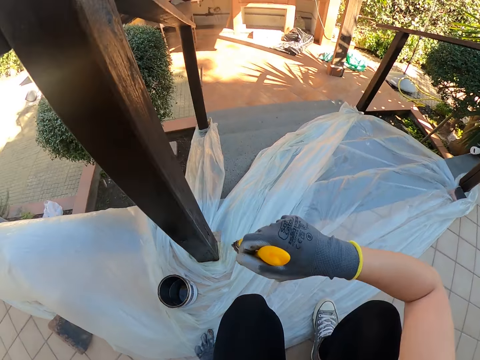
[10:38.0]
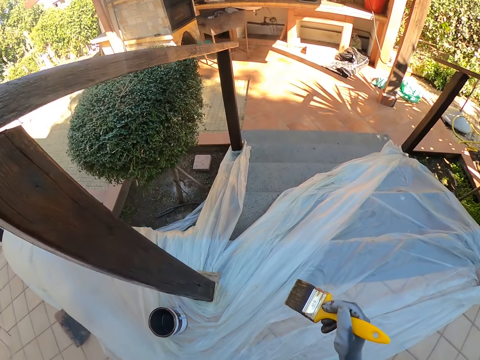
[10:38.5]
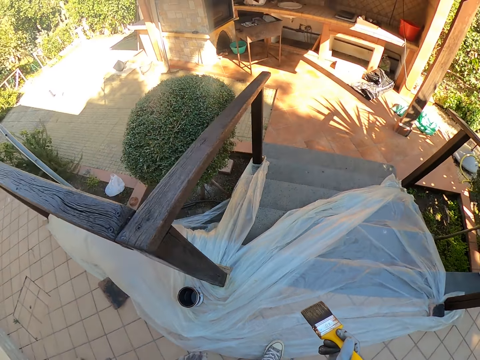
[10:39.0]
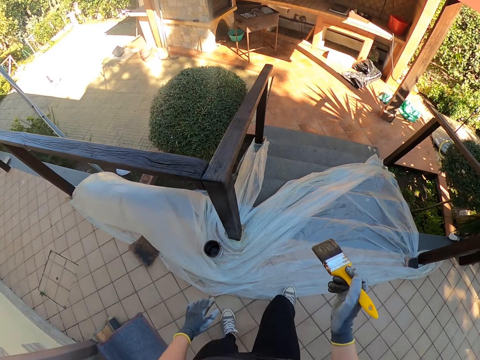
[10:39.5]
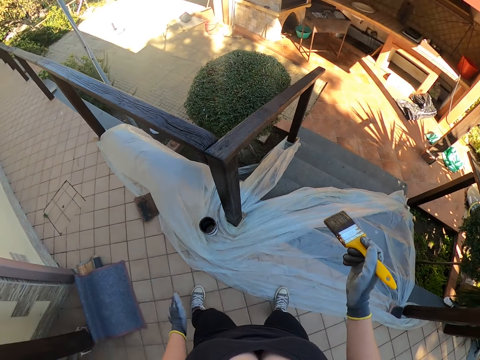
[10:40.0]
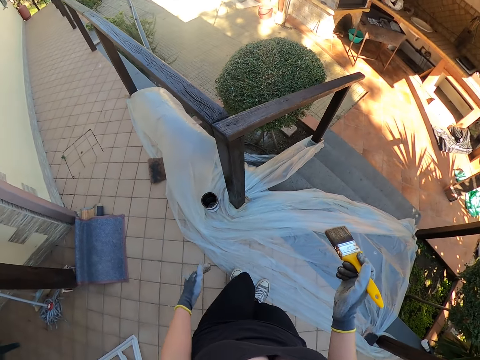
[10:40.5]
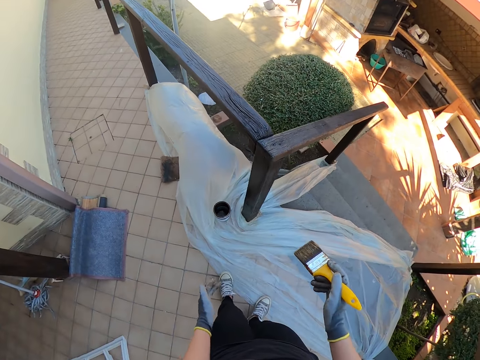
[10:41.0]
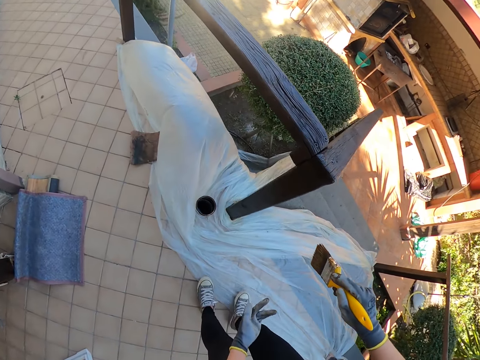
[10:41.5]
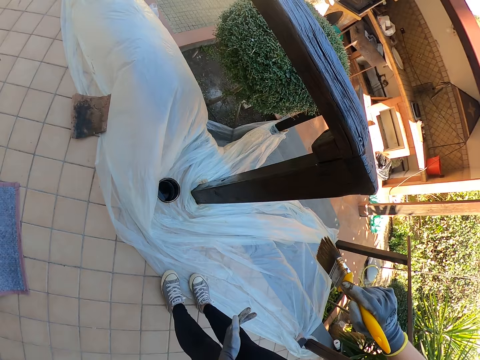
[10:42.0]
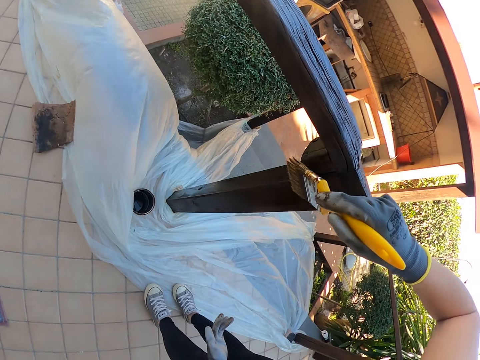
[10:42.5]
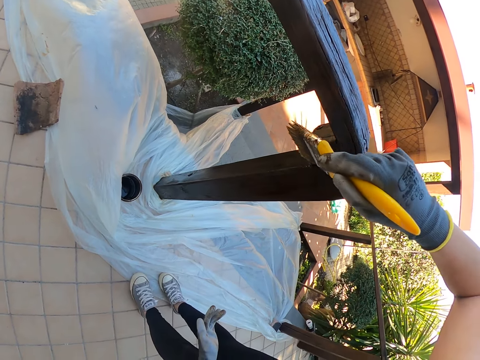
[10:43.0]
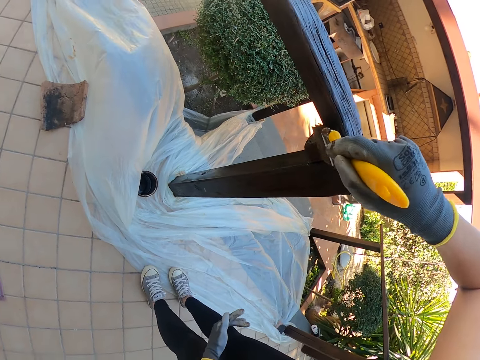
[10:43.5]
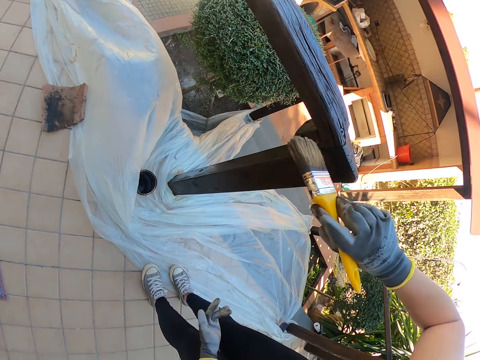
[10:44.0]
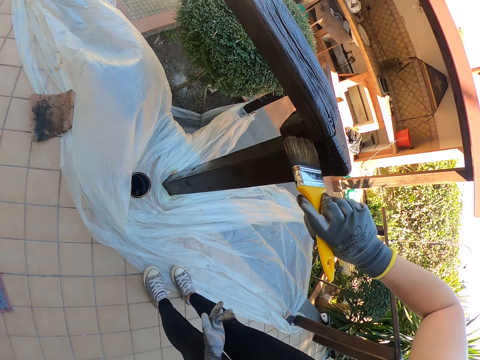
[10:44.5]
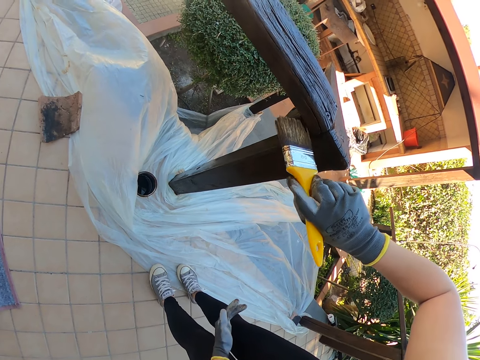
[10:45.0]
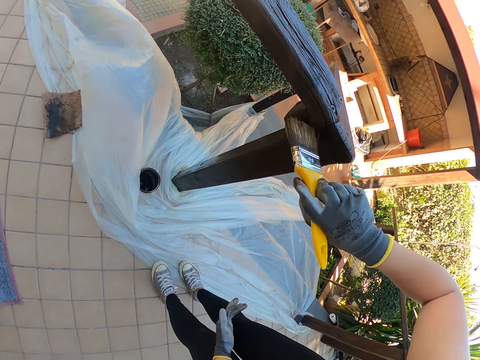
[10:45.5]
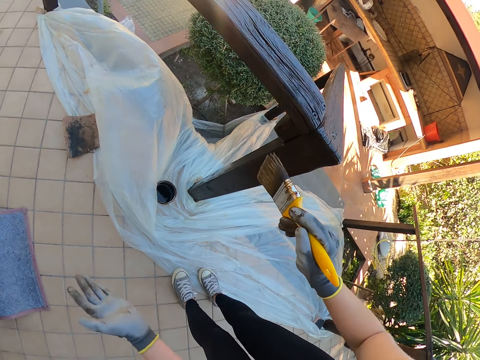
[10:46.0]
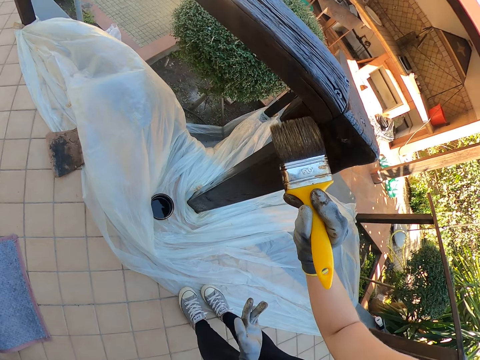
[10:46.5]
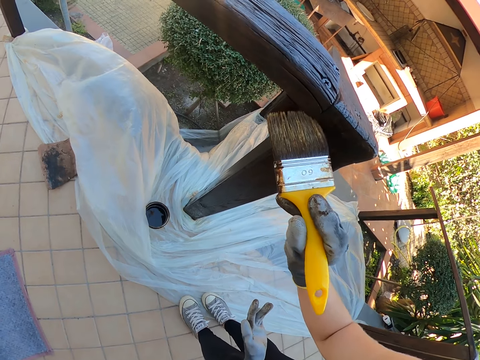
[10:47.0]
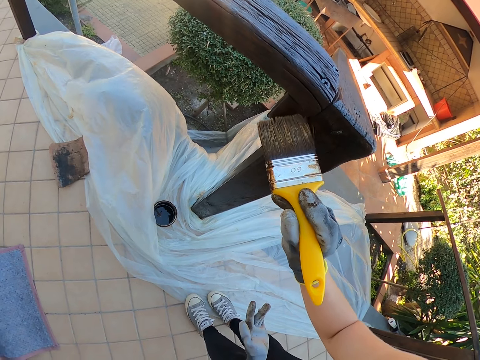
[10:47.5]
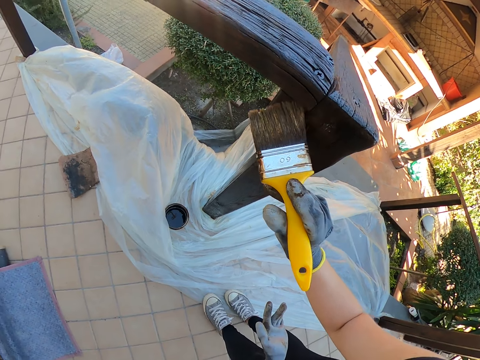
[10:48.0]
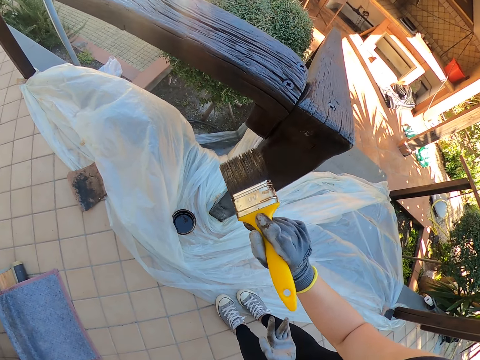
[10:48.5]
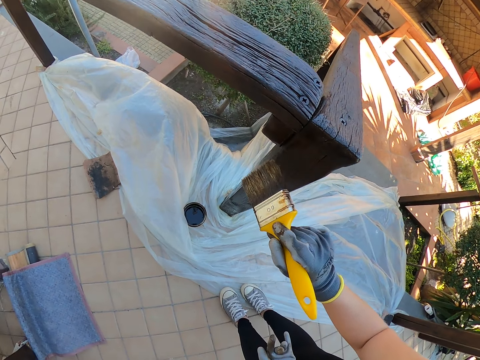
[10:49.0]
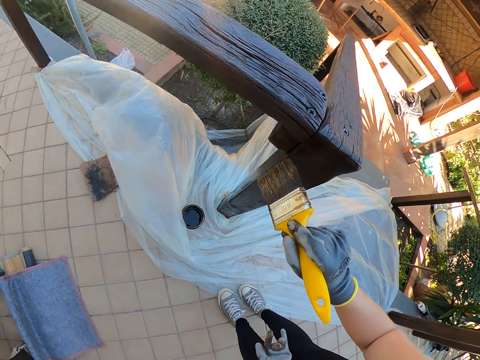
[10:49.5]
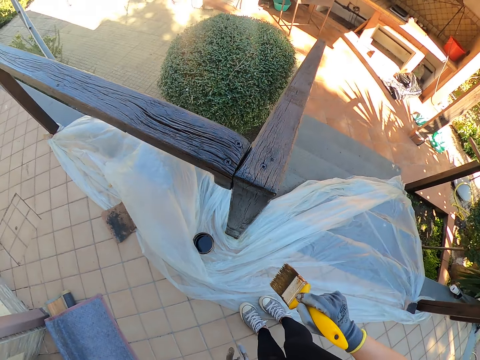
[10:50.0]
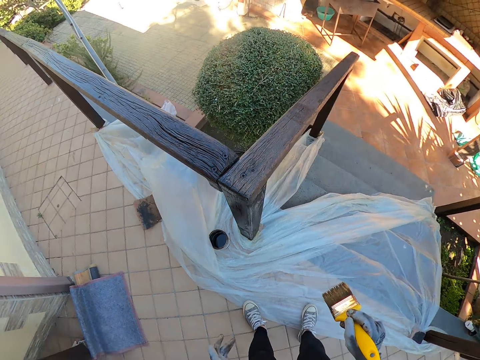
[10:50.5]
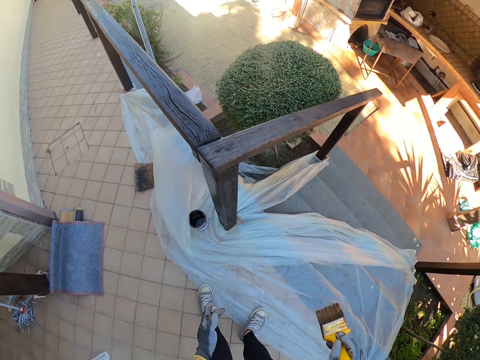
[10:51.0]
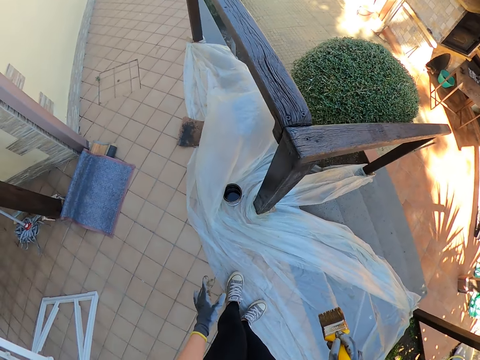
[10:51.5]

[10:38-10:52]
The camera wearer moves forward. He stands up. He flexes his left hand. He moves forward. He bends downwards. He paints the exterior wooden railings. He stops painting. He paints the exterior wooden railings. He stops painting. He paints the exterior wooden railings. He stops painting. He walks around.

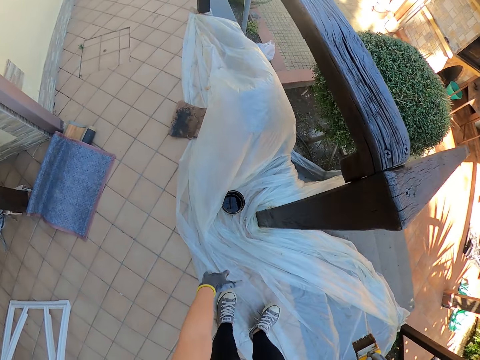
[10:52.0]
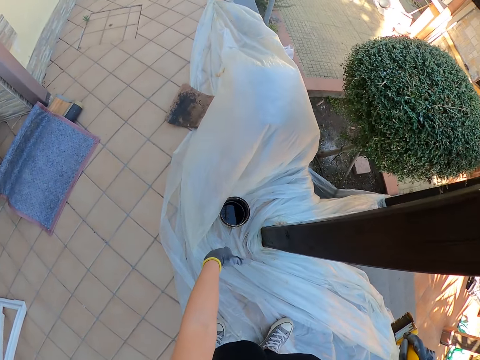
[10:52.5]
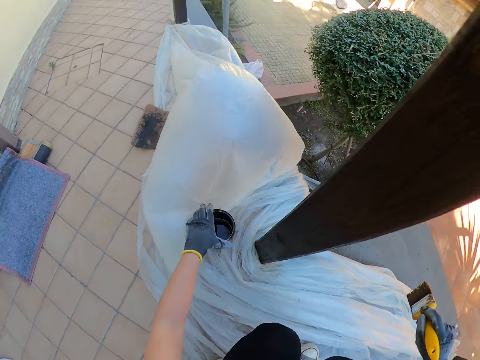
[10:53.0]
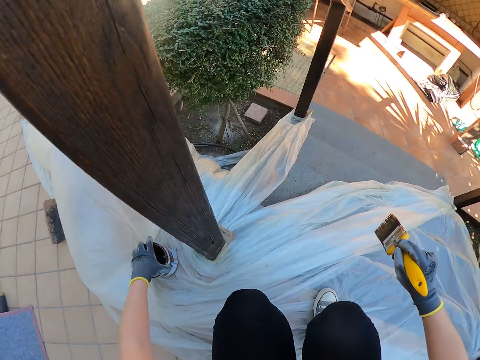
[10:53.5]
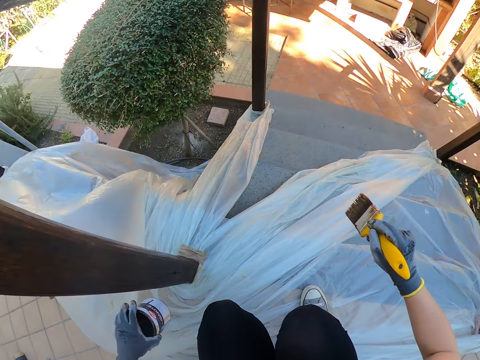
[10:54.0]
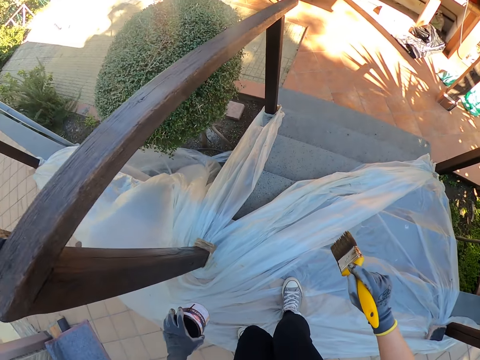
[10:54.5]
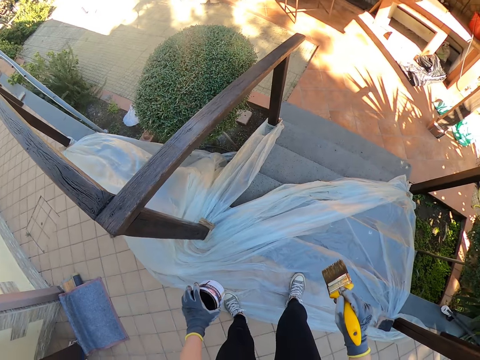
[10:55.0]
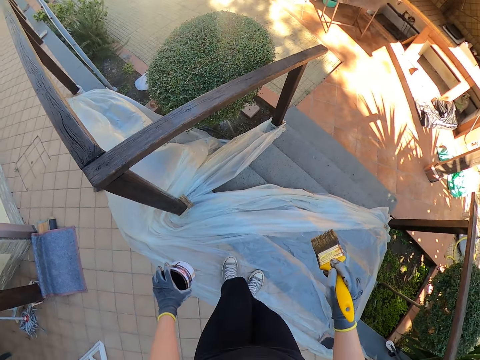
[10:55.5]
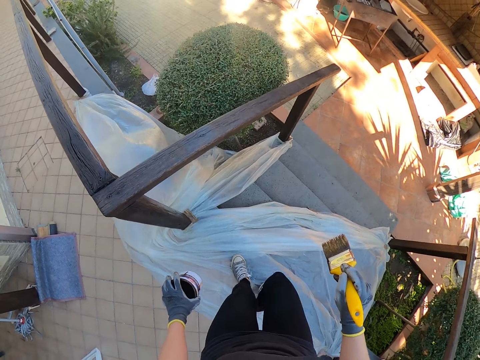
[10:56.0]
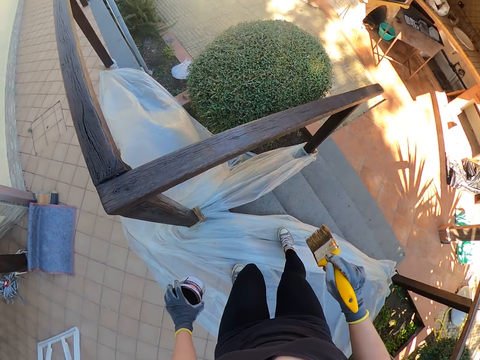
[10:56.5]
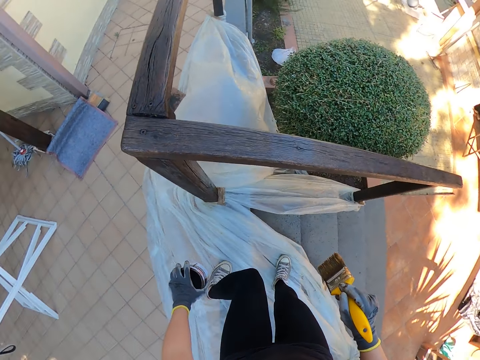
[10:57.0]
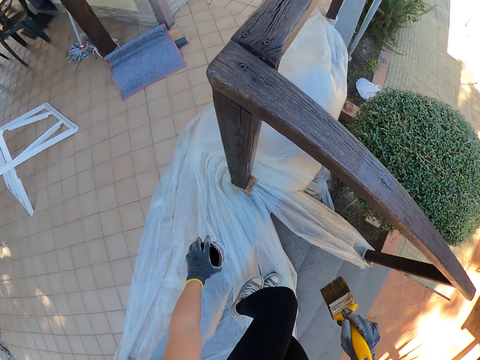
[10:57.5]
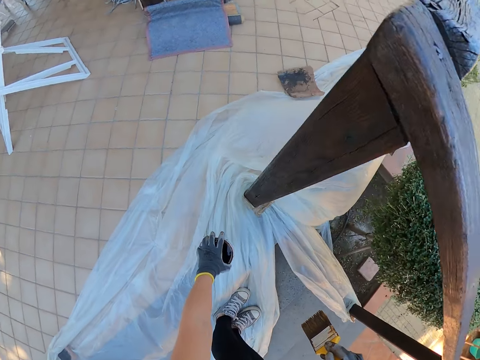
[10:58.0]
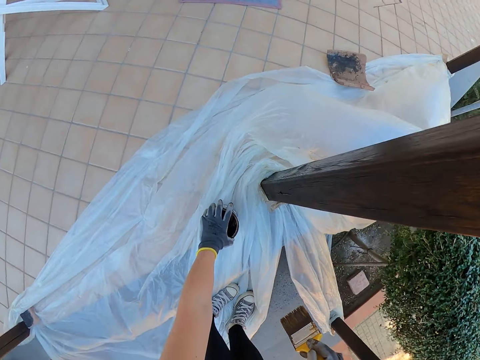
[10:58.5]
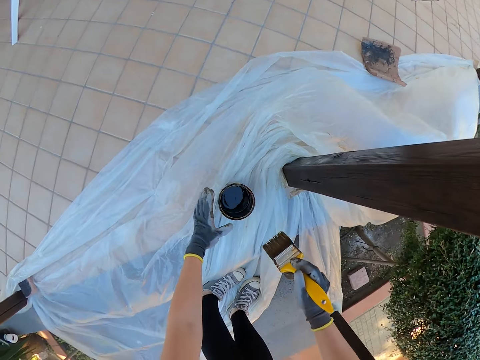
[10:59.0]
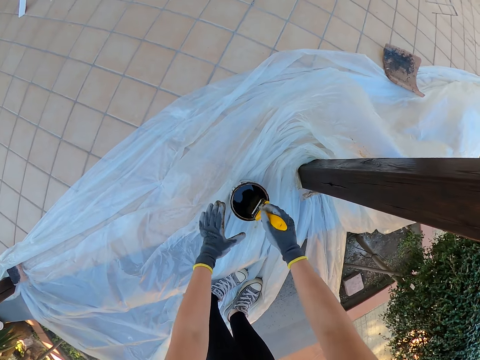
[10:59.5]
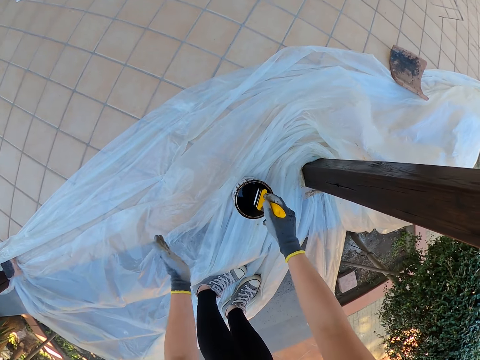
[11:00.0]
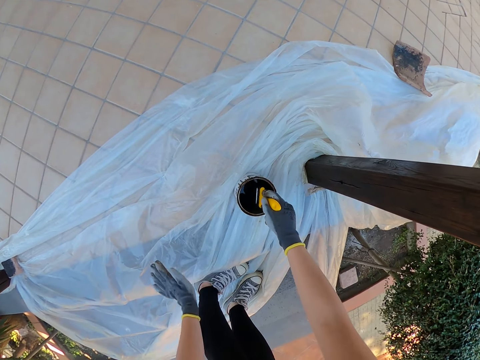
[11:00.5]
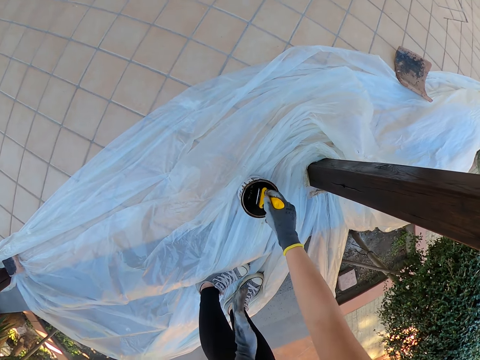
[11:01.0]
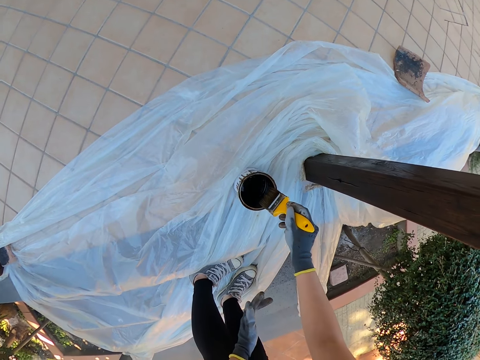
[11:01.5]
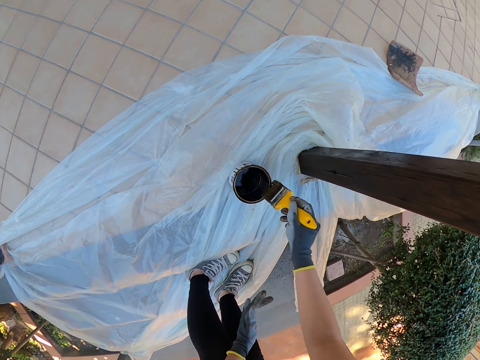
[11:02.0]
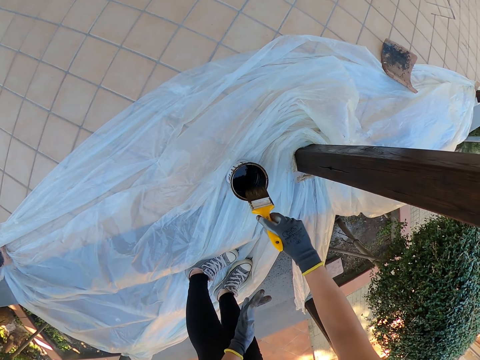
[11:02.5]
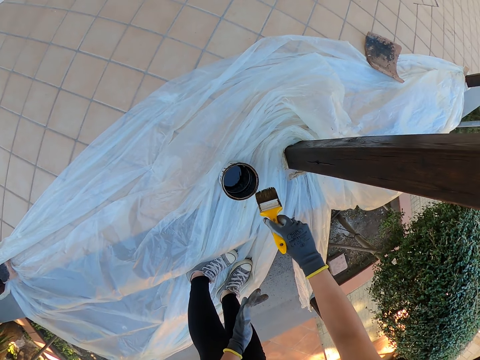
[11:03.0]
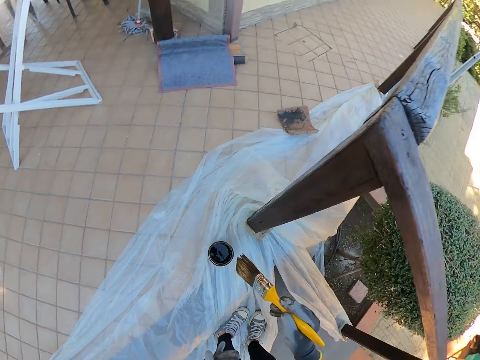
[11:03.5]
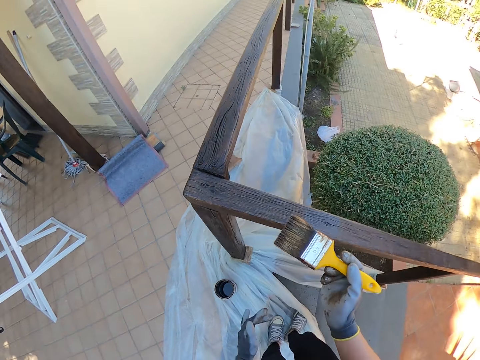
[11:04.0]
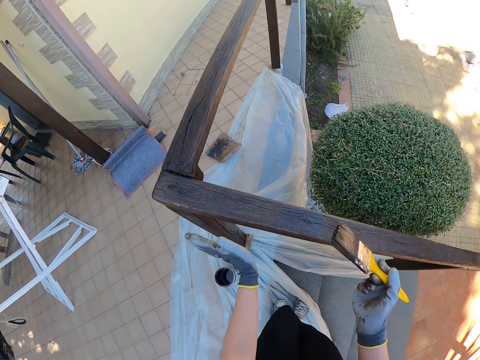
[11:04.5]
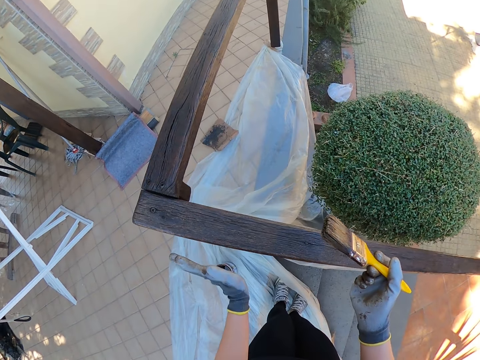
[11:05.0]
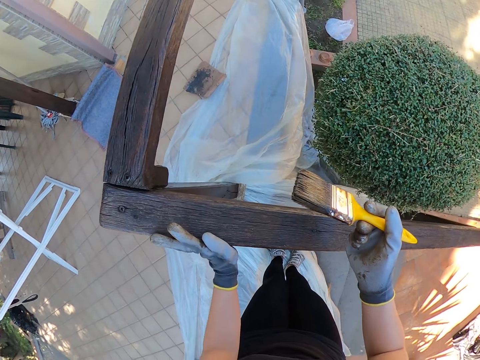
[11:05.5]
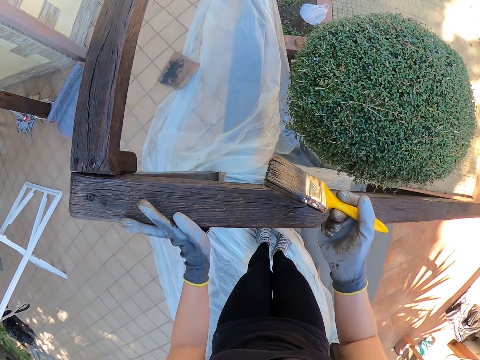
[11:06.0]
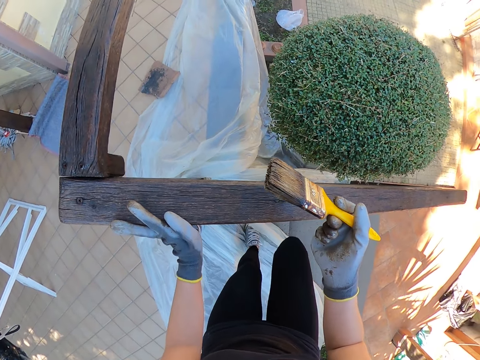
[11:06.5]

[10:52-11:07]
The camera wearer bends downwards. She picks up the can of paint from the floor with her left hand. She squats, moves the paint can to another point, and stands up. She walks around. She steps down the staircase. She turns around. She bends downwards. She drops the can of paint on the floor with her left hand. She uses gestures. She dips the paint brush in the can of paint. She drains the paint on the brush by the side of the paint can. She stands up and turns around. She touches an exterior wooden hand rail with her left hand.
